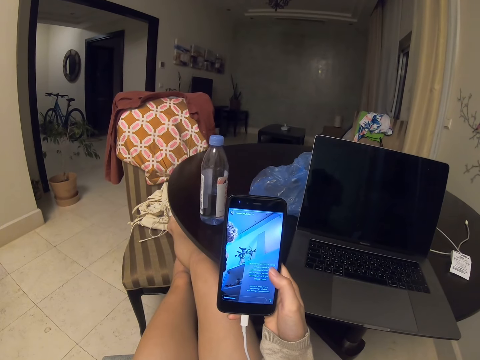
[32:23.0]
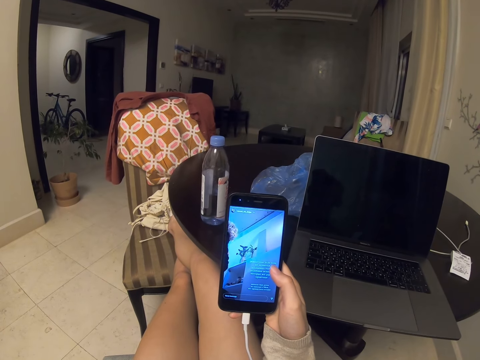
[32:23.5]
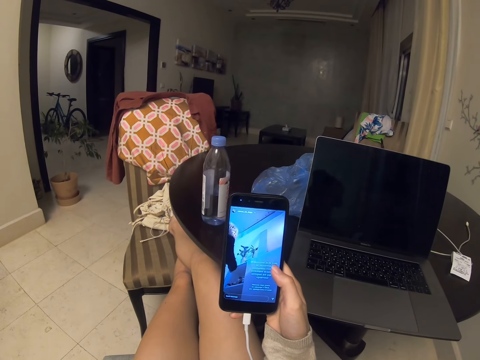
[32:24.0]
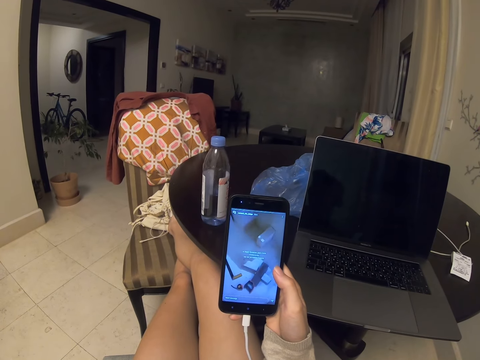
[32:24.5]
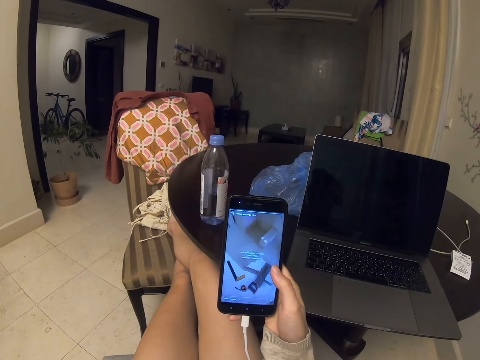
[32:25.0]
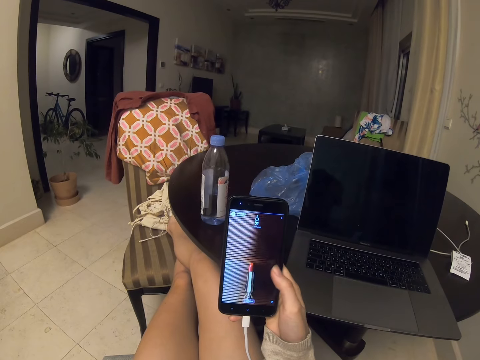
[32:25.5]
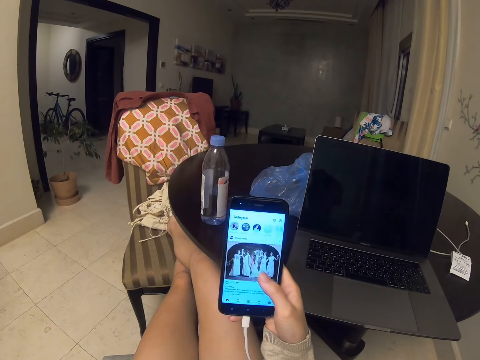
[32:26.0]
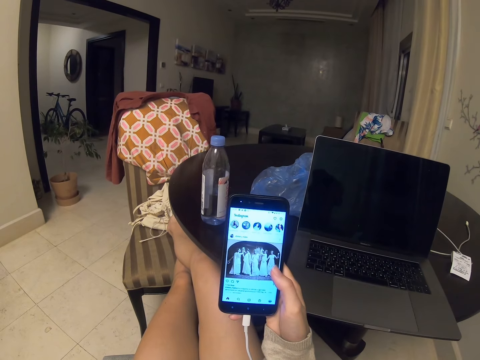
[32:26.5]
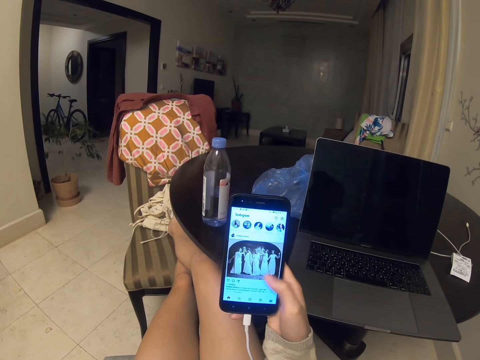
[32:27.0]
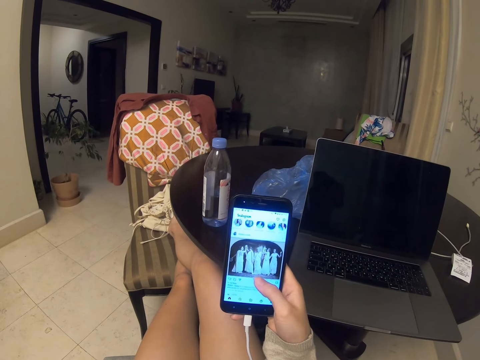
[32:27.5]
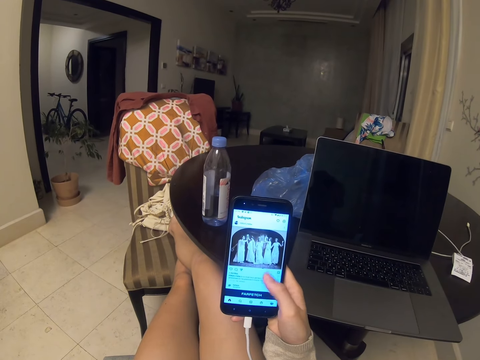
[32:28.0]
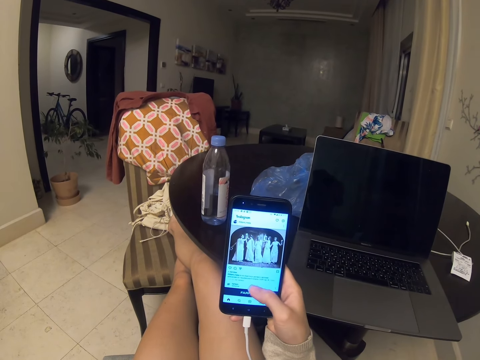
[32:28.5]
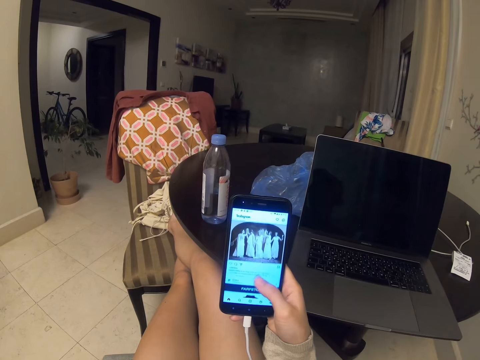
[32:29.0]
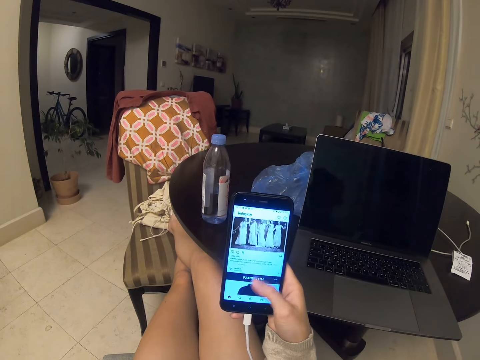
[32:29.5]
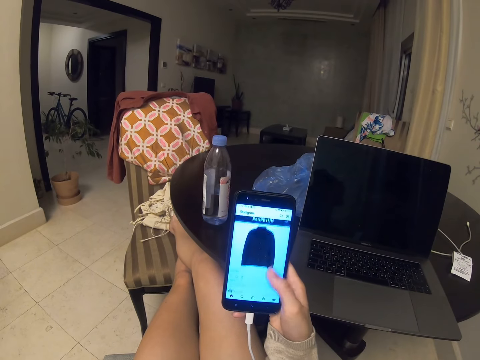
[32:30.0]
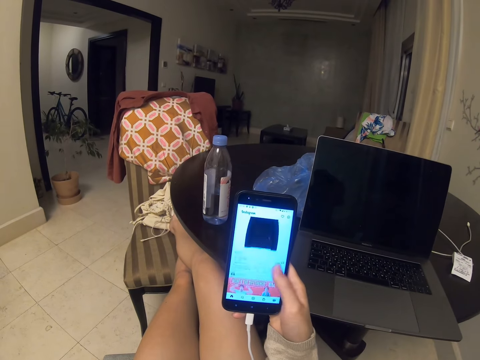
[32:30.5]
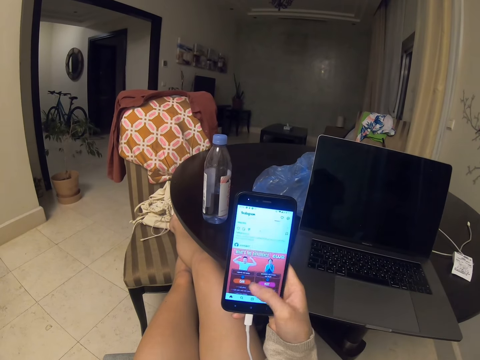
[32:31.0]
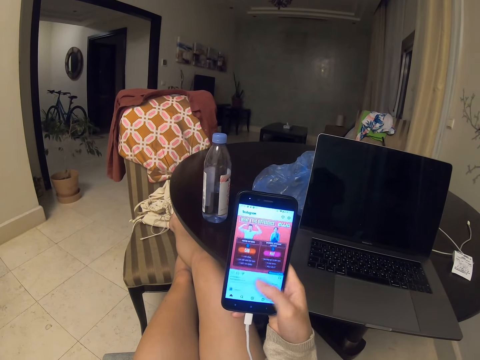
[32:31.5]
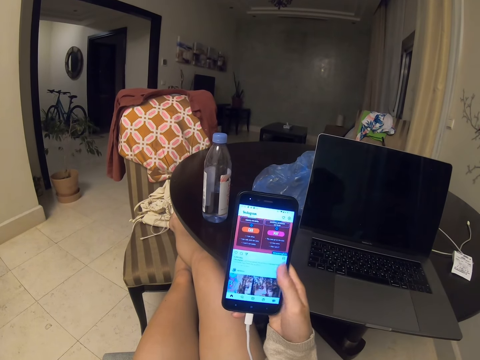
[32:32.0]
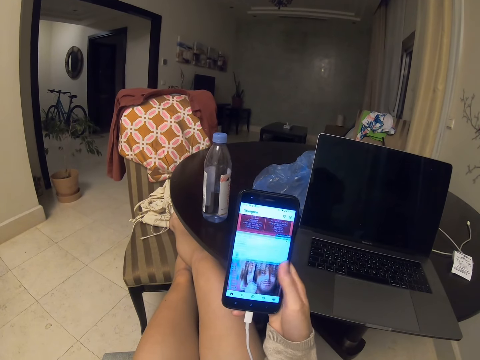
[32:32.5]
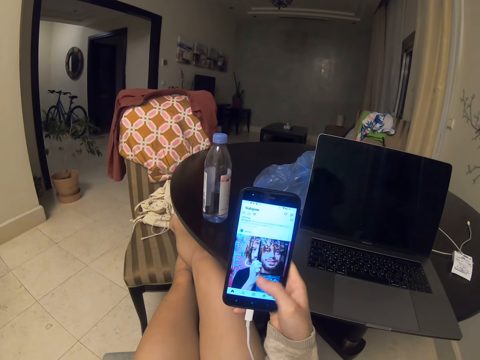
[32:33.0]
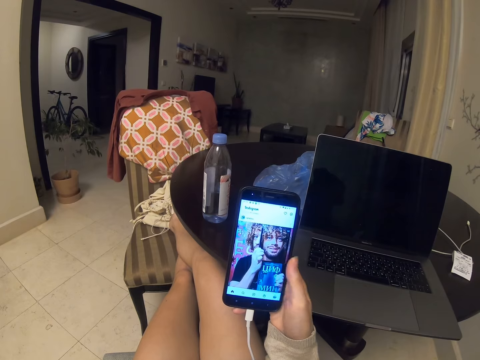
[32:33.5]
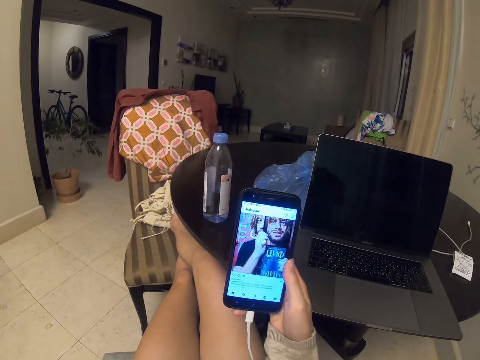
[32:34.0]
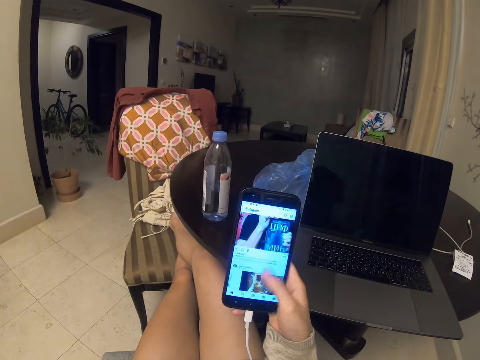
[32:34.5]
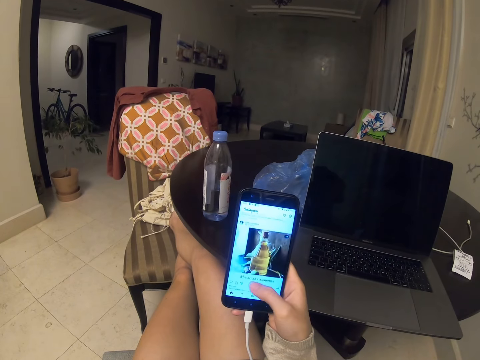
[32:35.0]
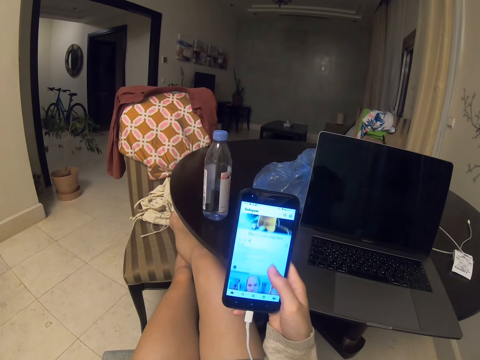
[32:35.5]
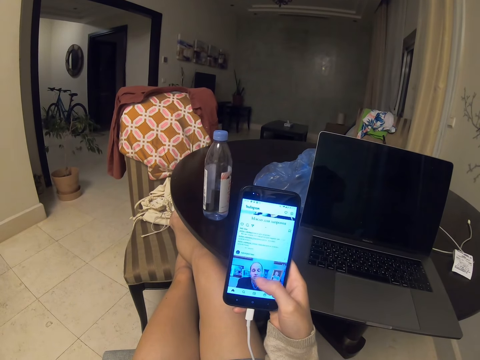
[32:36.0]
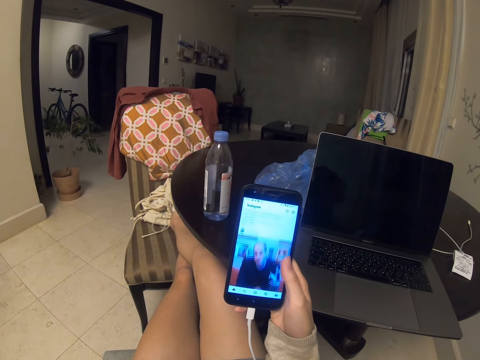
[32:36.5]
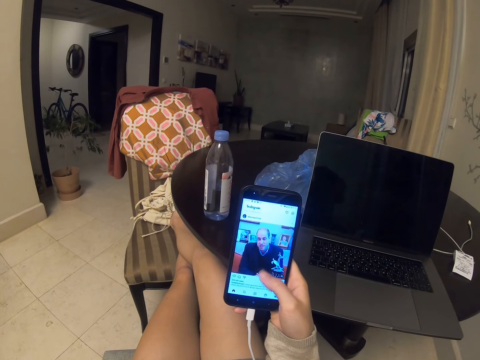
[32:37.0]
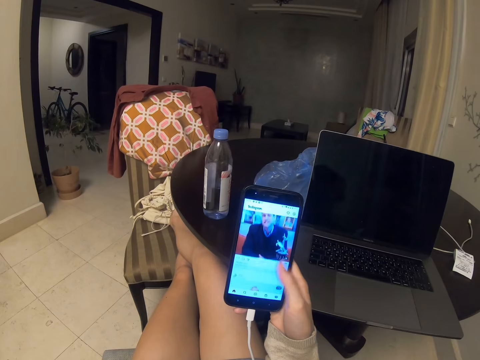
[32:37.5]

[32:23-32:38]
The camera wearer taps the phone with the right hand. They scroll the phone with the right hand.

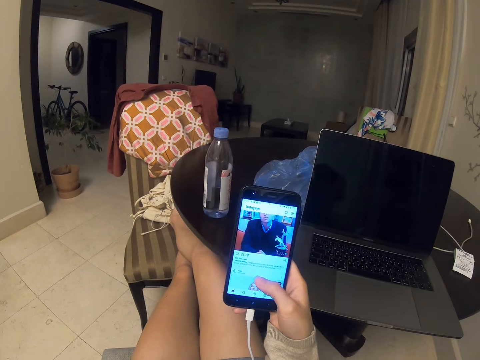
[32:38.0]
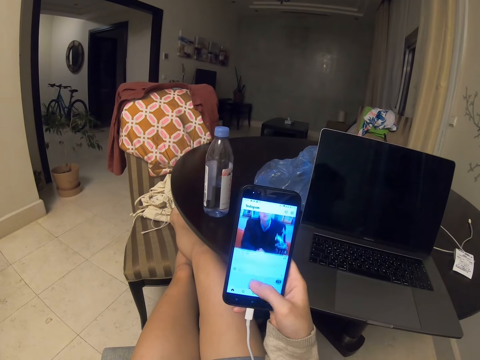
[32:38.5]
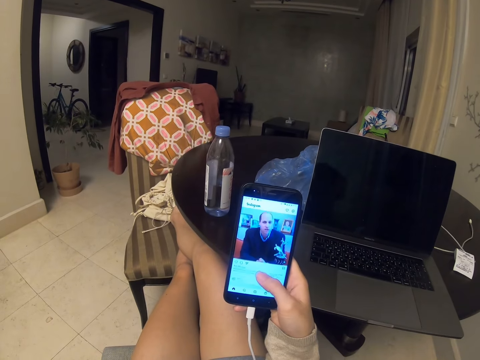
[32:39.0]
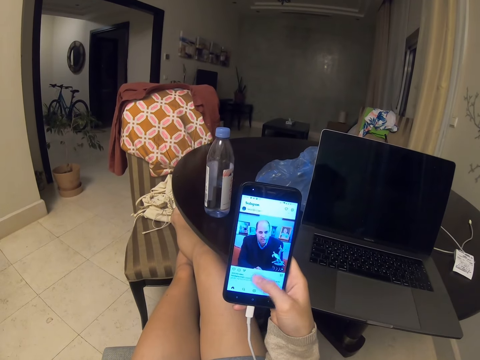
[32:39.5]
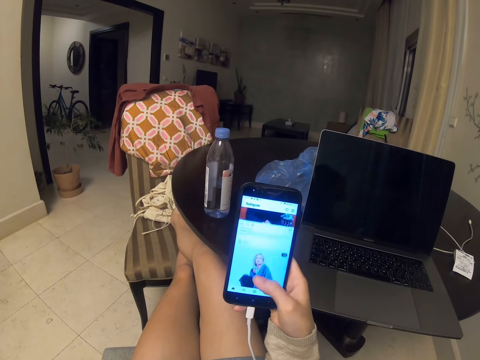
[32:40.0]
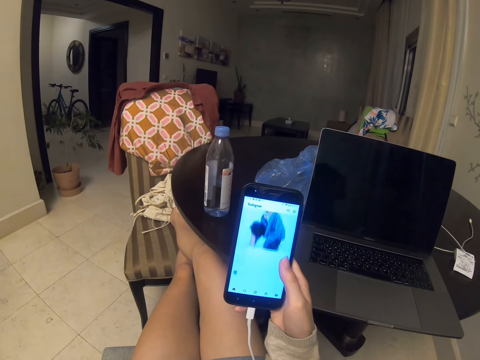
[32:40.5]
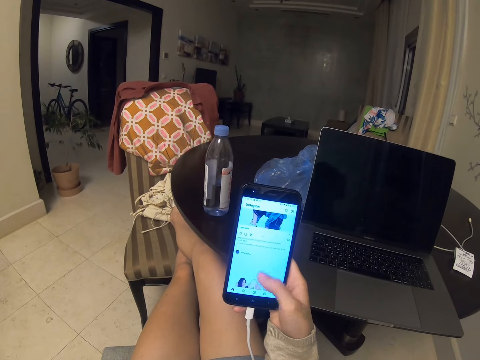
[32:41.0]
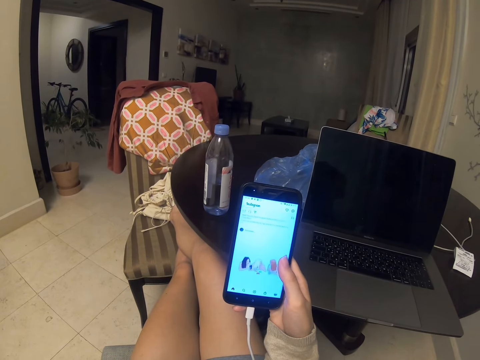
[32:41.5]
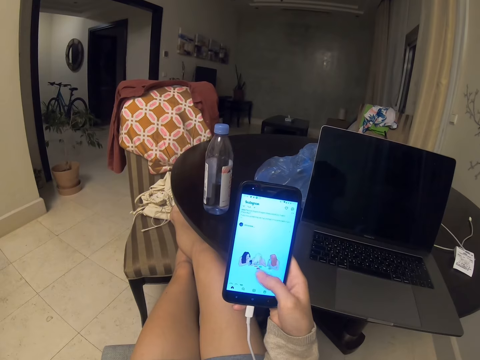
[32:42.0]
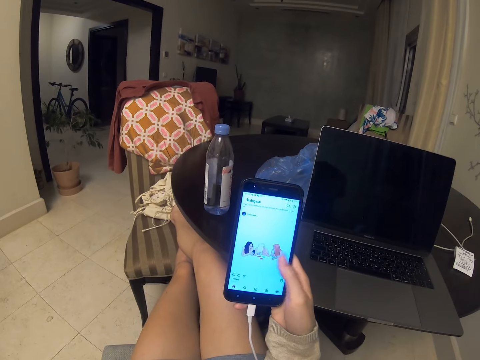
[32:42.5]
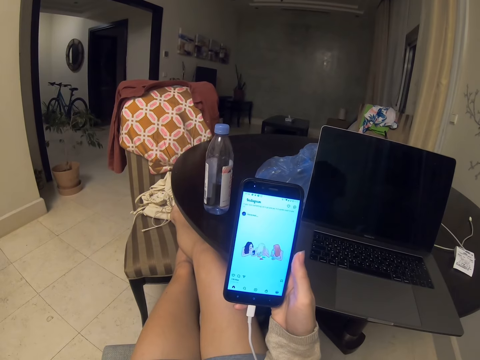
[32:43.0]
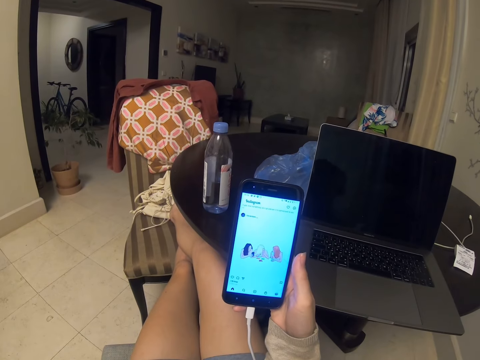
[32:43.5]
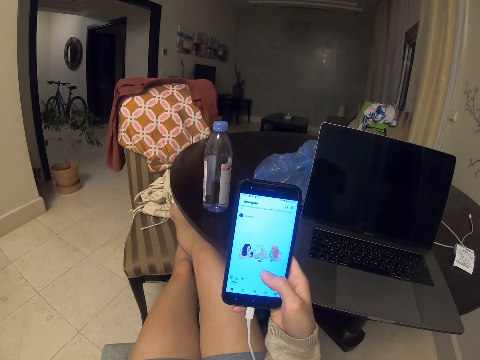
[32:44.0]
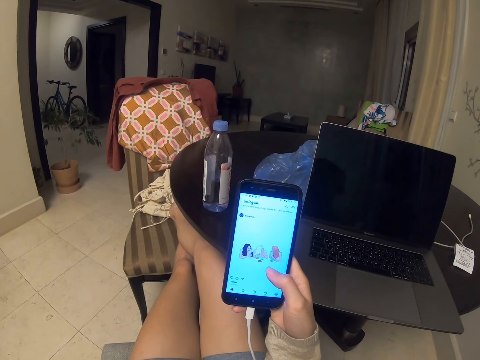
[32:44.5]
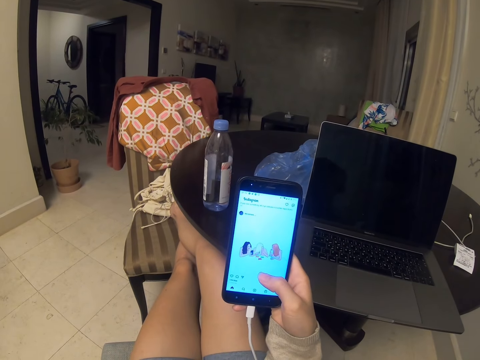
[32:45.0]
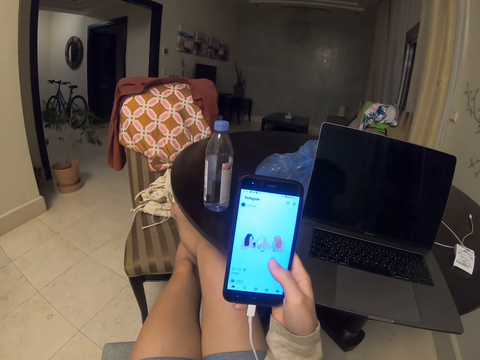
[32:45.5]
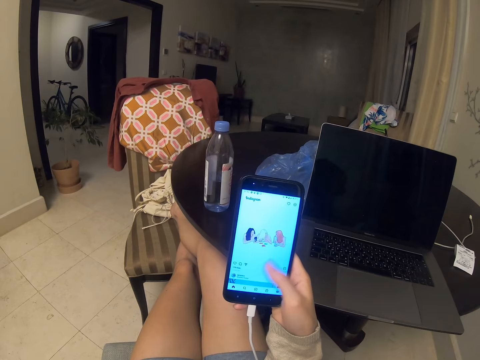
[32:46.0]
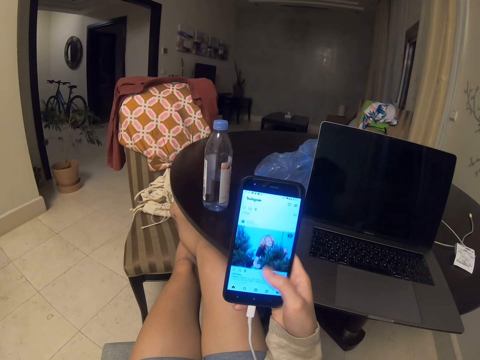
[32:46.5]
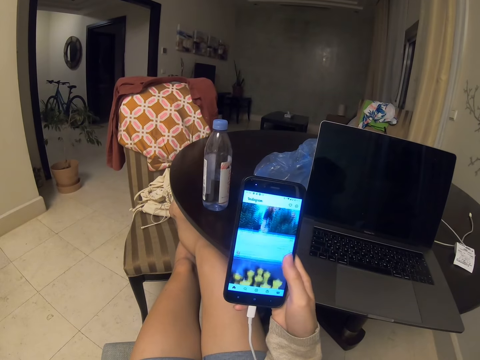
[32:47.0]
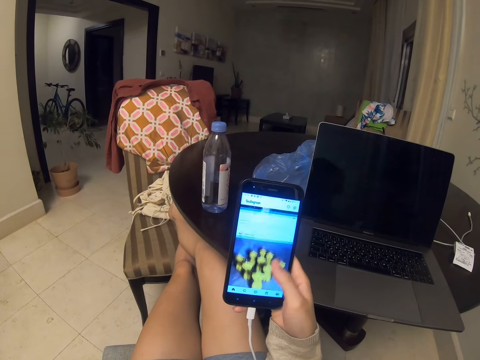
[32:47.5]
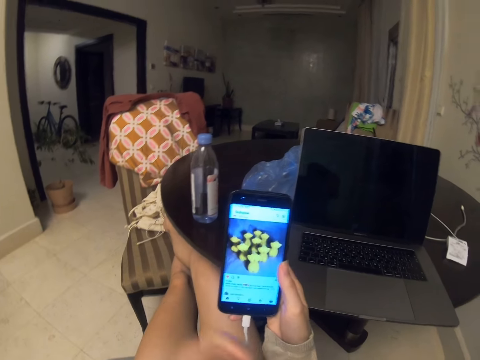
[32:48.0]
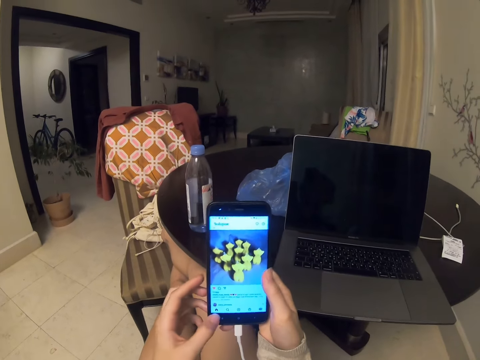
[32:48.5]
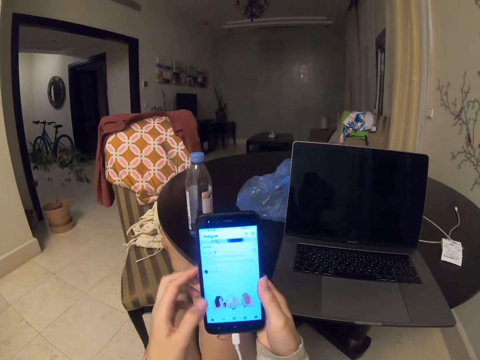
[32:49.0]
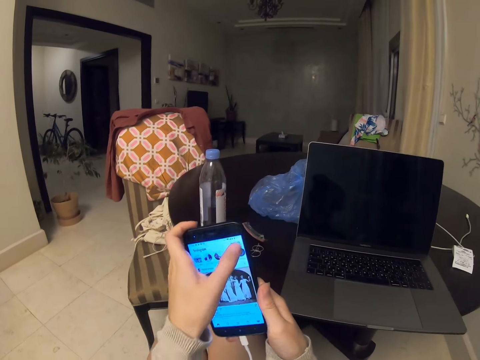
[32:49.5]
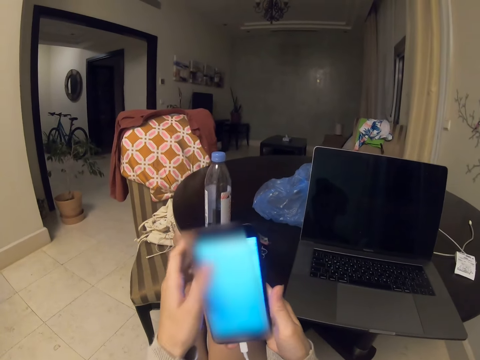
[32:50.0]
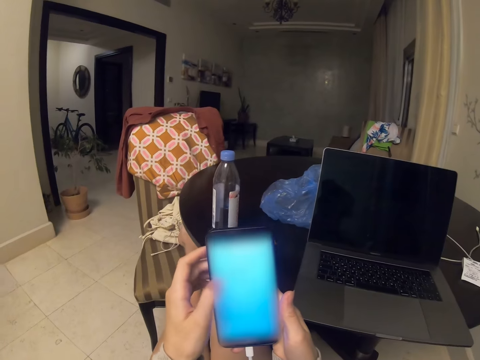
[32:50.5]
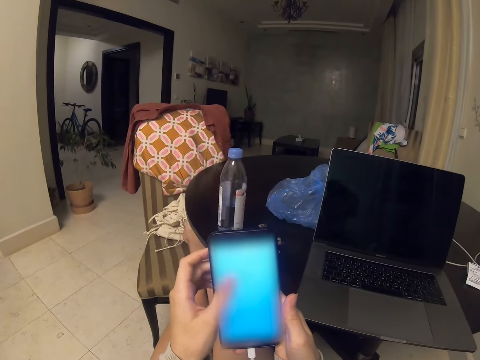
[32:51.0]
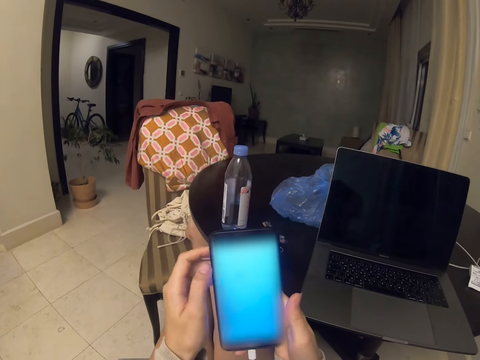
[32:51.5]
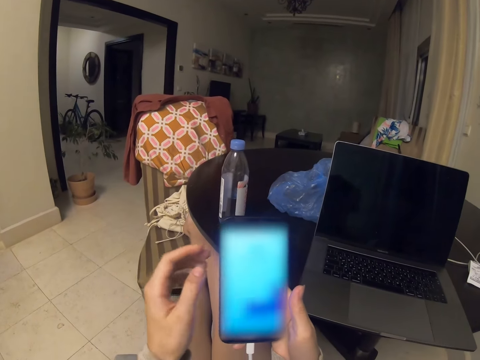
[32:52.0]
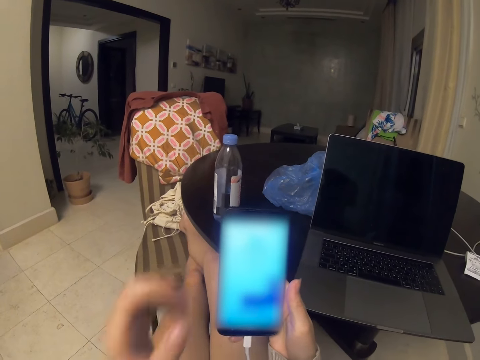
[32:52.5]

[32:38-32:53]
The camera wearer operates the phone. They tap the phone with the left hand.
